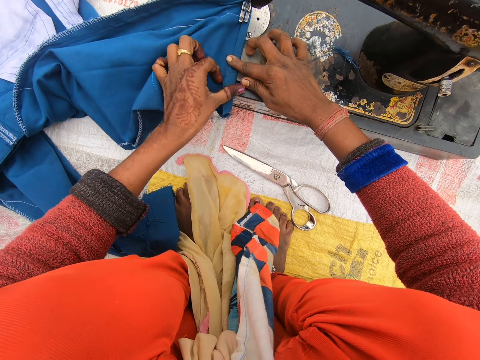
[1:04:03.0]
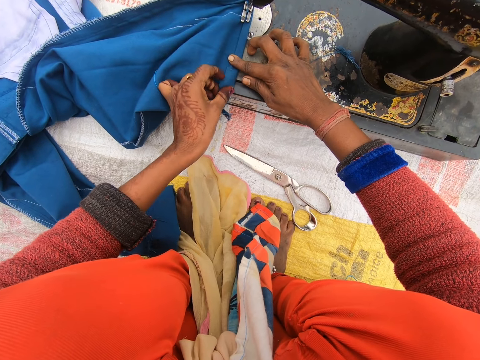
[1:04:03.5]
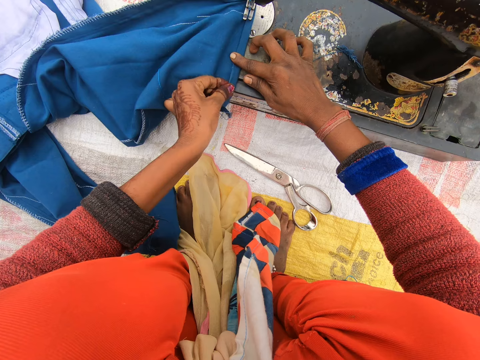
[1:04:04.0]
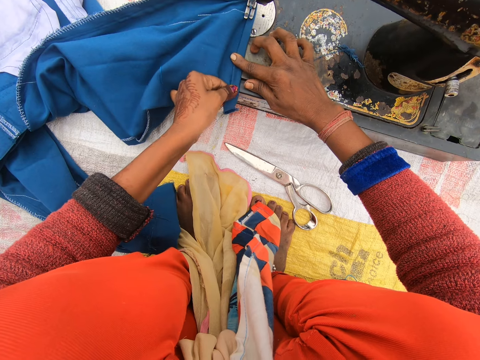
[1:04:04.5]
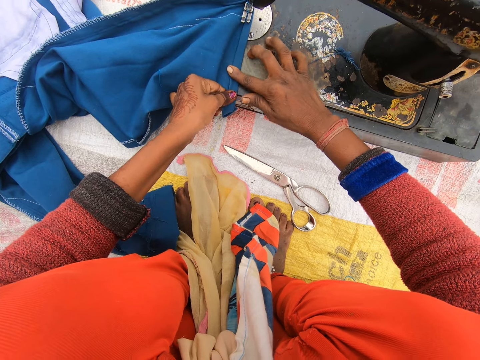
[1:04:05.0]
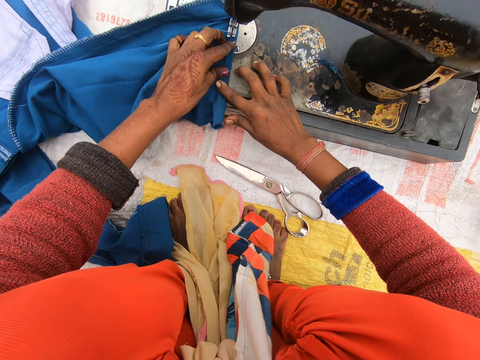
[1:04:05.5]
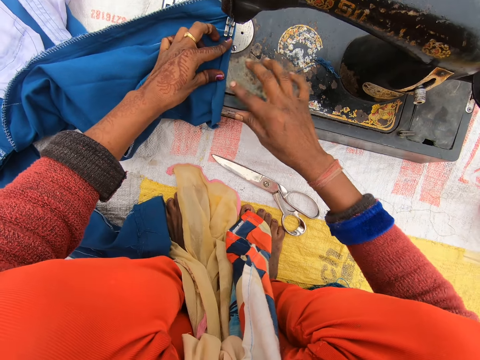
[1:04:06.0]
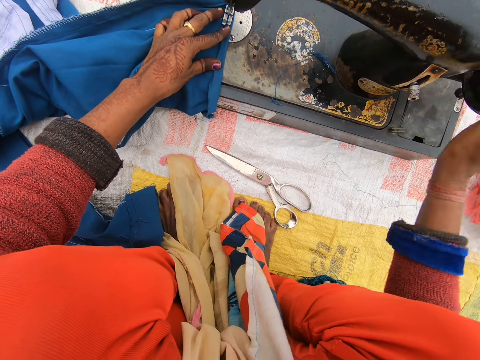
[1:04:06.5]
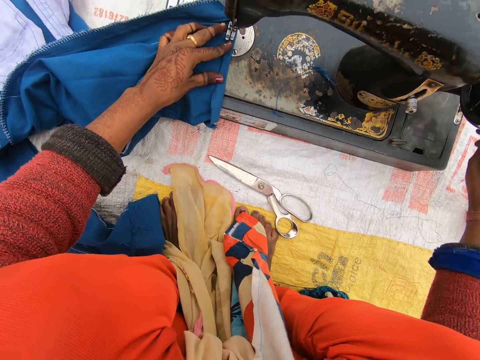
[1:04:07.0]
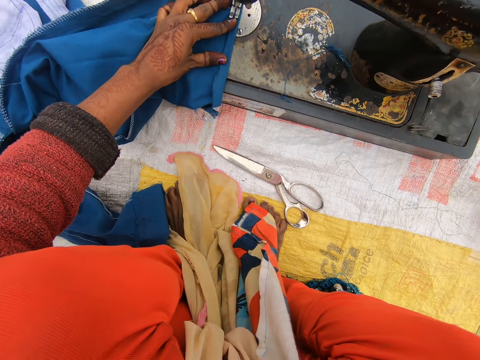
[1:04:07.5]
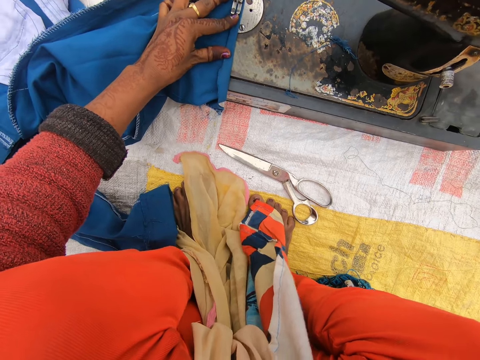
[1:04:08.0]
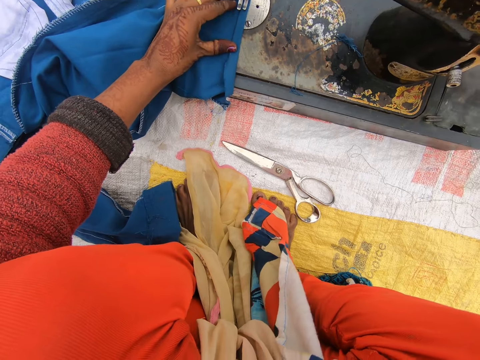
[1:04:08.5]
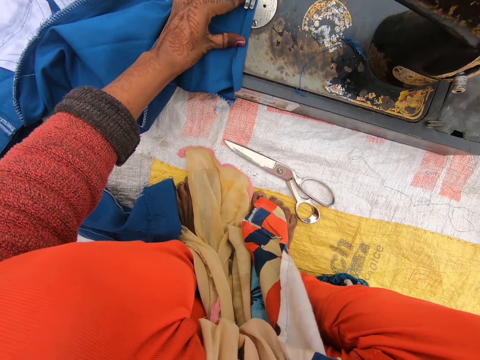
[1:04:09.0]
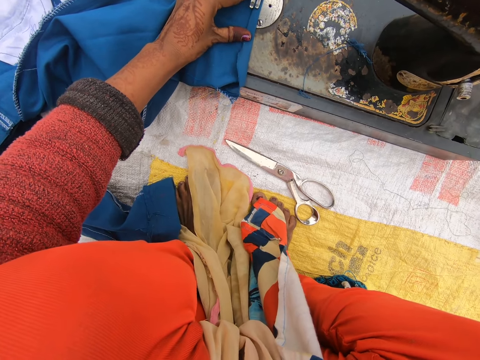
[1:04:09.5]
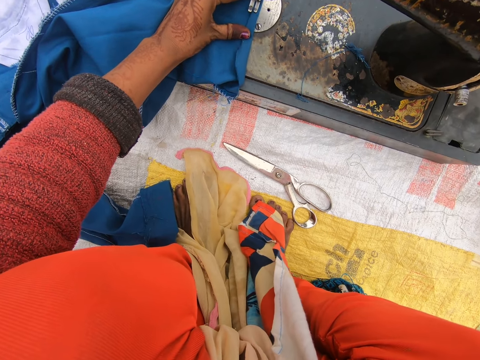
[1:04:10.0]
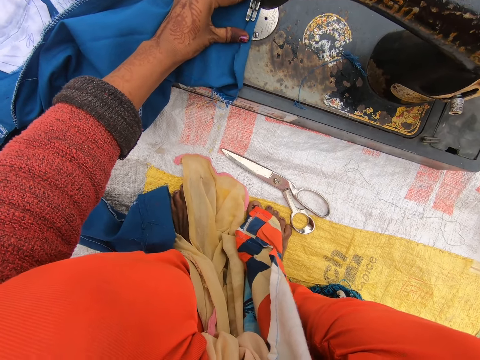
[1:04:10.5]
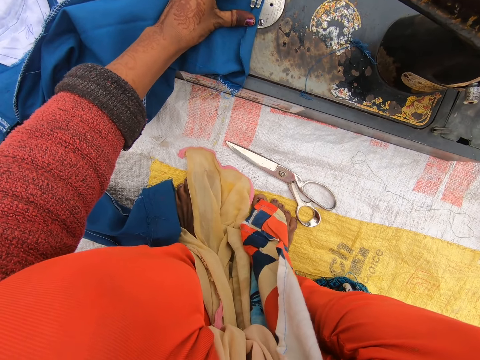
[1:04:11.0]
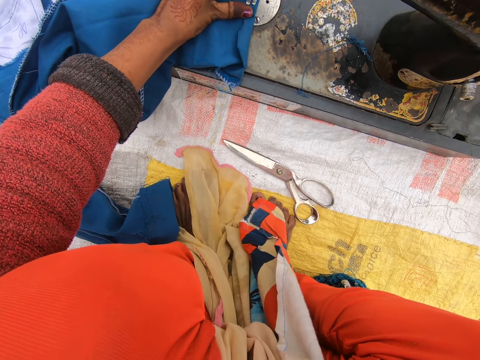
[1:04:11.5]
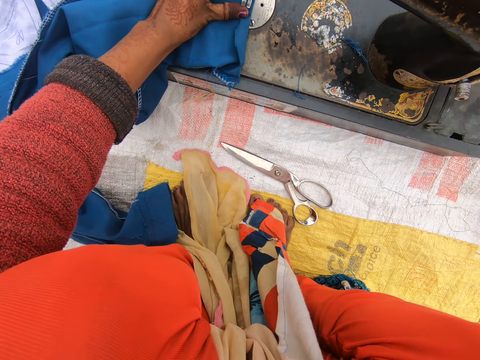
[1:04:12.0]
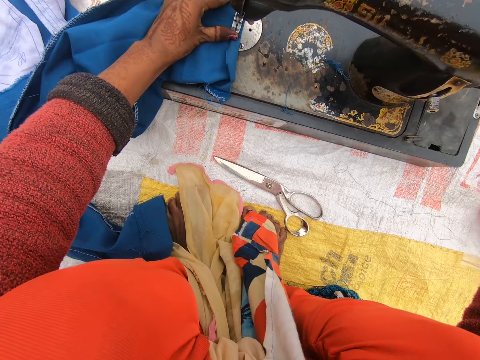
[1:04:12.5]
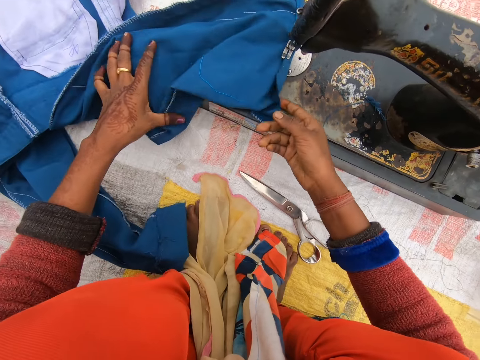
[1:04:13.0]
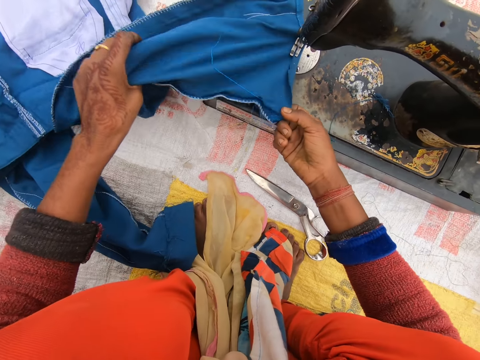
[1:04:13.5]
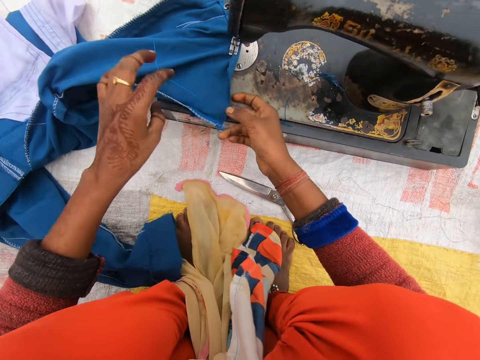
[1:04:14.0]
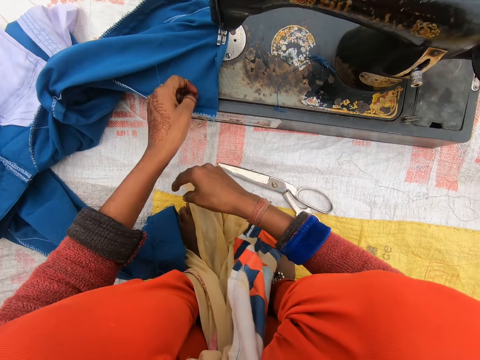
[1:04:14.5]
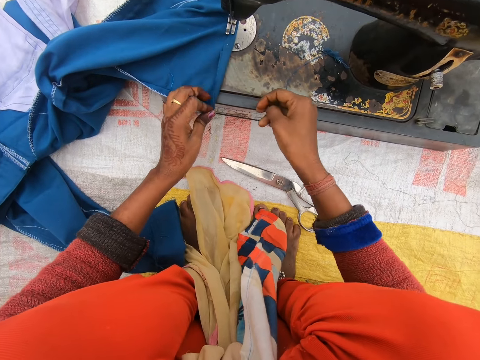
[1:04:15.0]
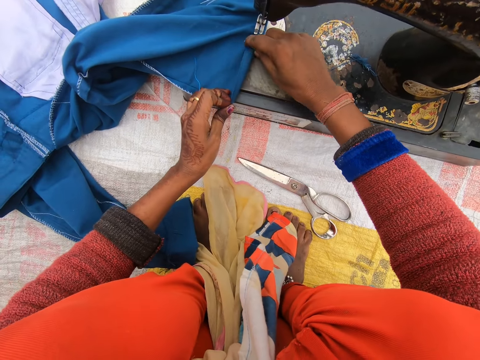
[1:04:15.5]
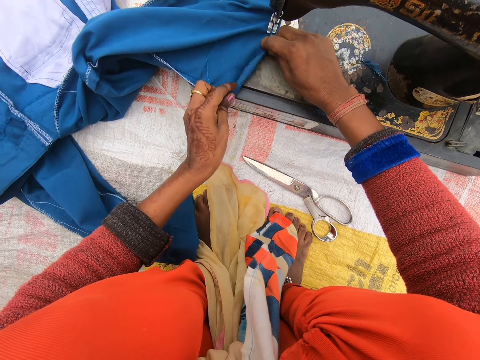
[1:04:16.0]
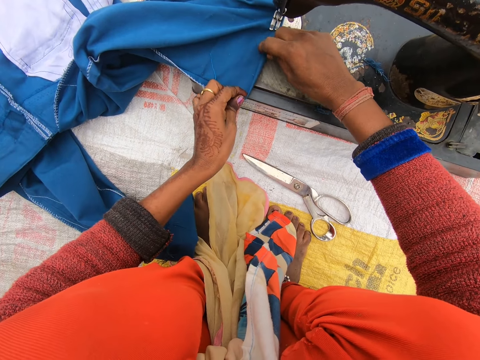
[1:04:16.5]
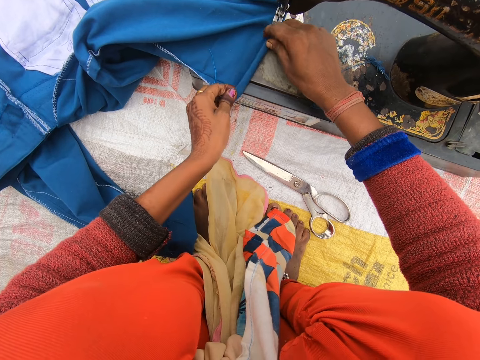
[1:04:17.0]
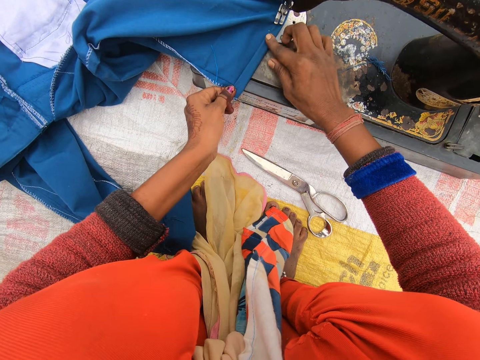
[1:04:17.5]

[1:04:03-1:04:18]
The camera wearer rotates the hand wheel. They sew the cloth. They align the cloth on the sewing machine.

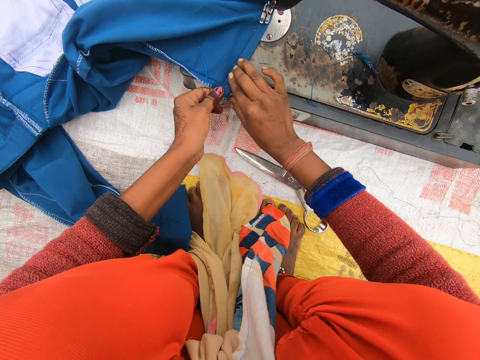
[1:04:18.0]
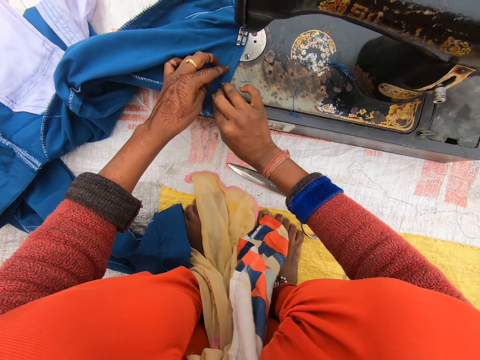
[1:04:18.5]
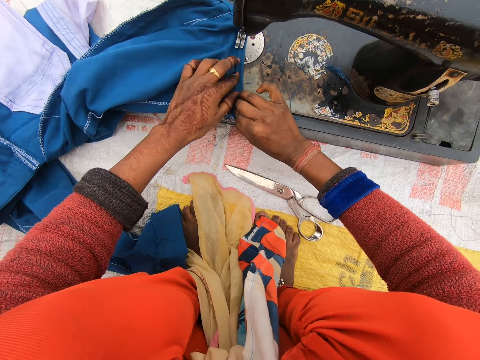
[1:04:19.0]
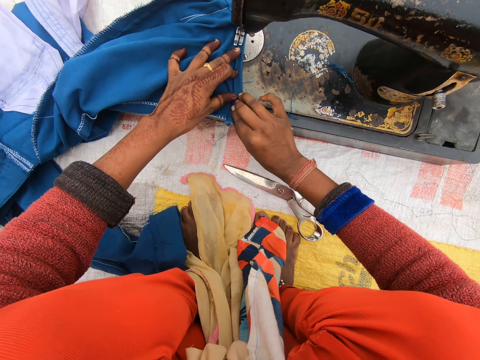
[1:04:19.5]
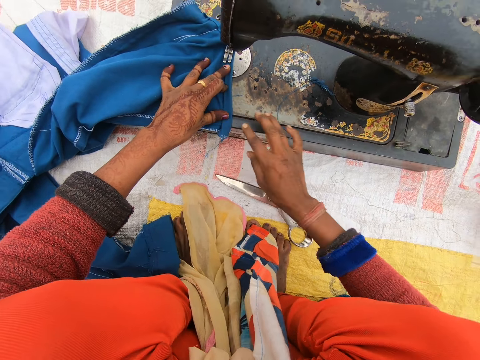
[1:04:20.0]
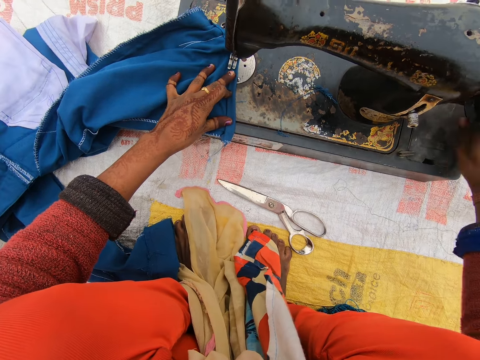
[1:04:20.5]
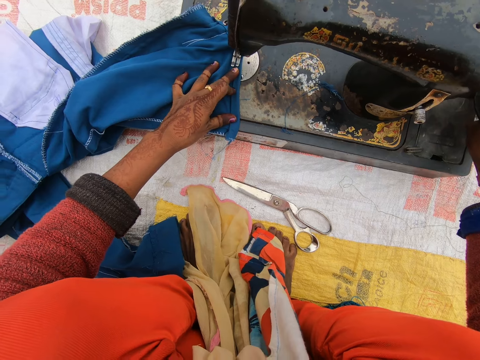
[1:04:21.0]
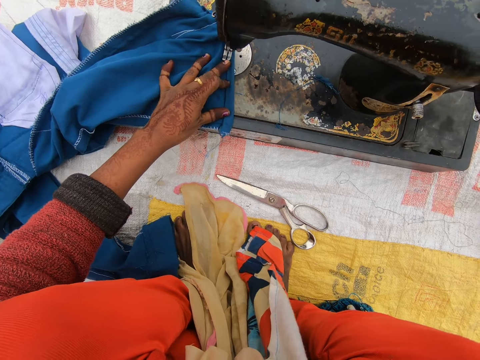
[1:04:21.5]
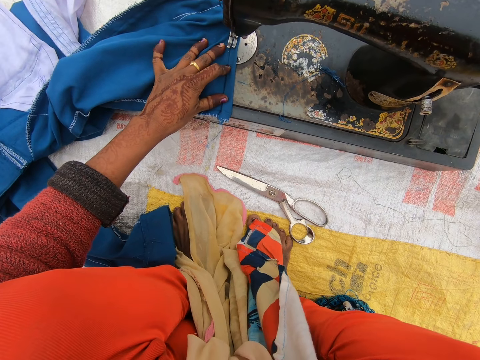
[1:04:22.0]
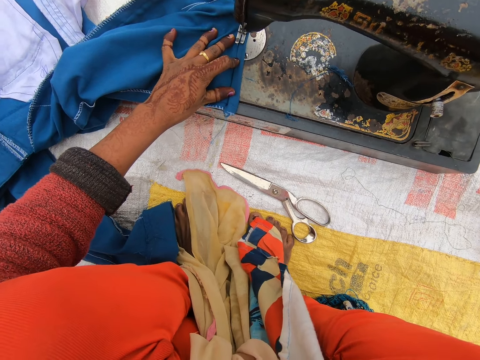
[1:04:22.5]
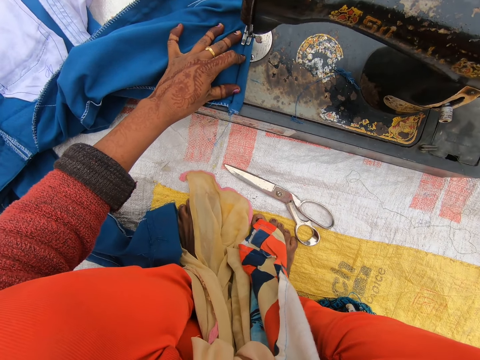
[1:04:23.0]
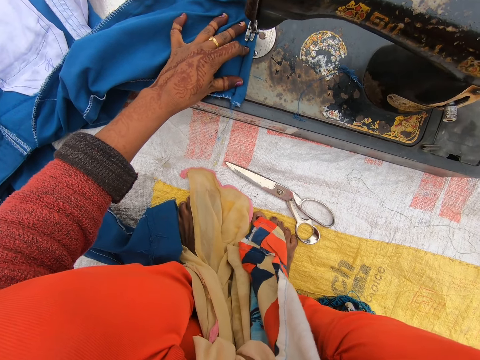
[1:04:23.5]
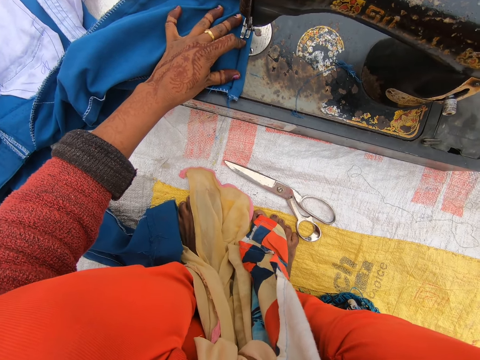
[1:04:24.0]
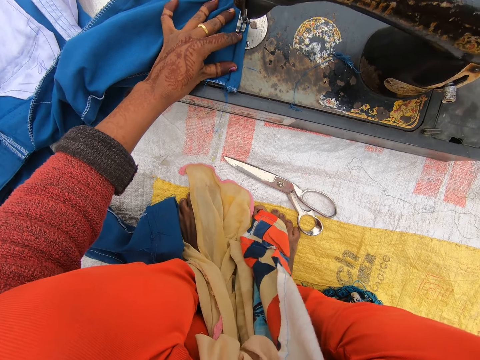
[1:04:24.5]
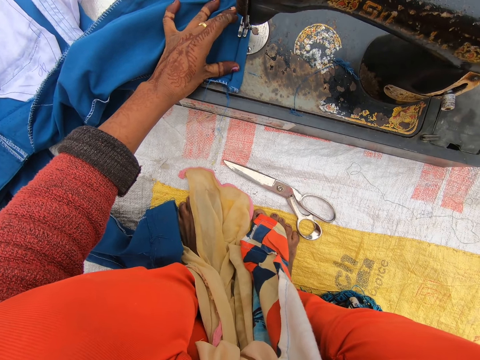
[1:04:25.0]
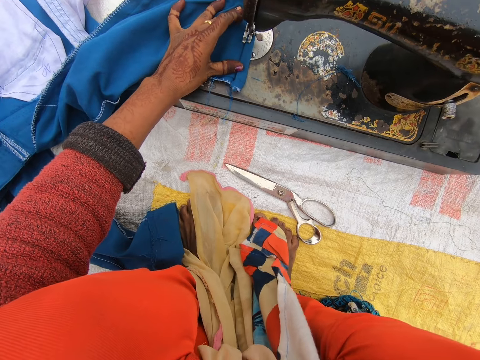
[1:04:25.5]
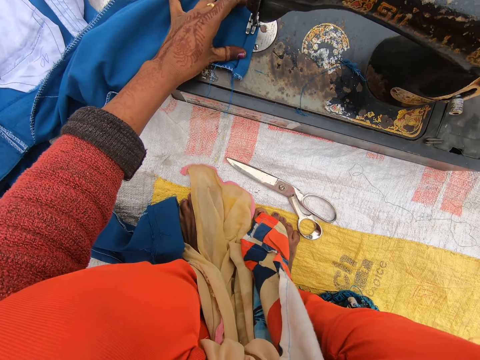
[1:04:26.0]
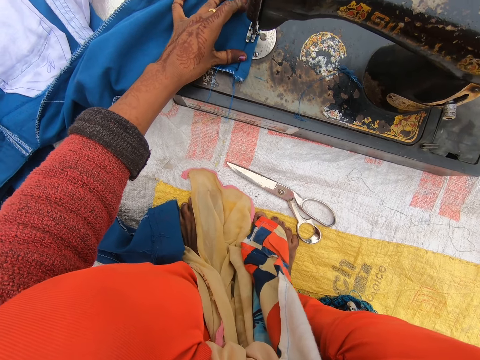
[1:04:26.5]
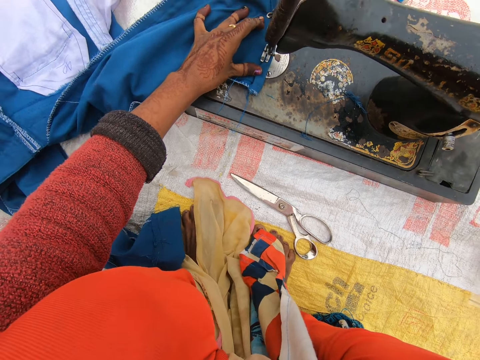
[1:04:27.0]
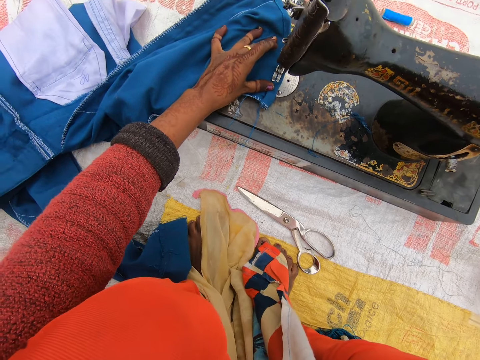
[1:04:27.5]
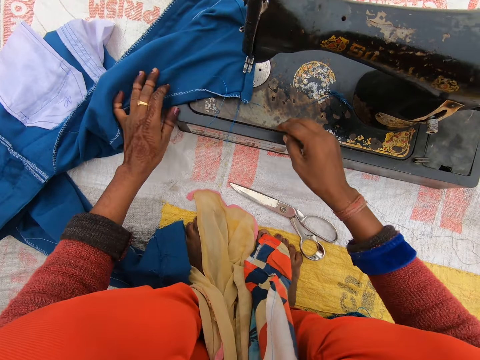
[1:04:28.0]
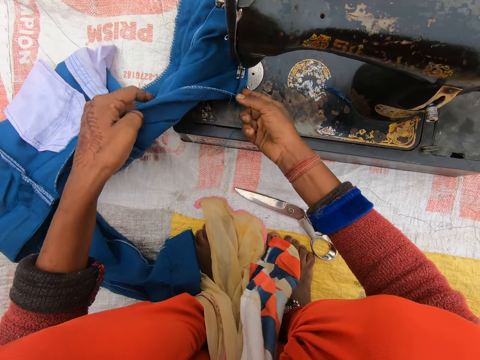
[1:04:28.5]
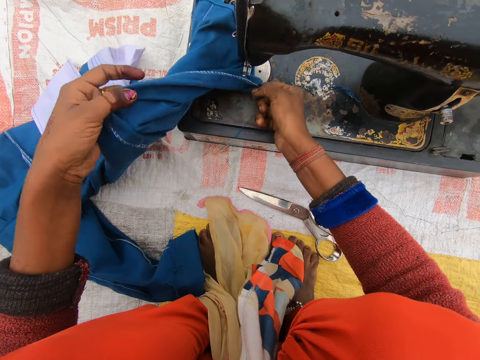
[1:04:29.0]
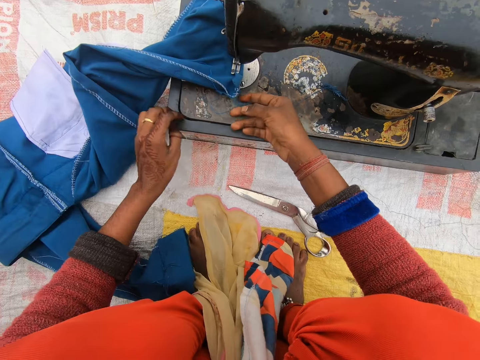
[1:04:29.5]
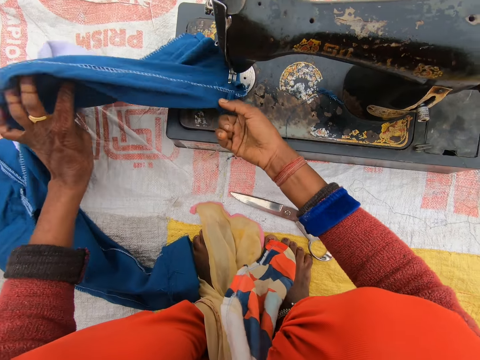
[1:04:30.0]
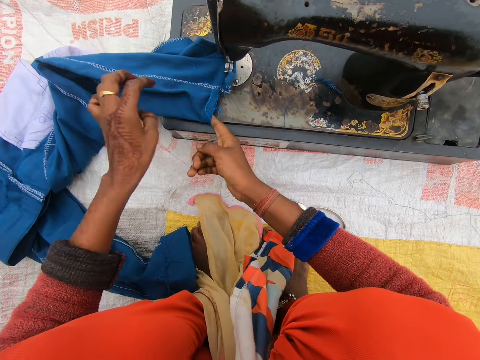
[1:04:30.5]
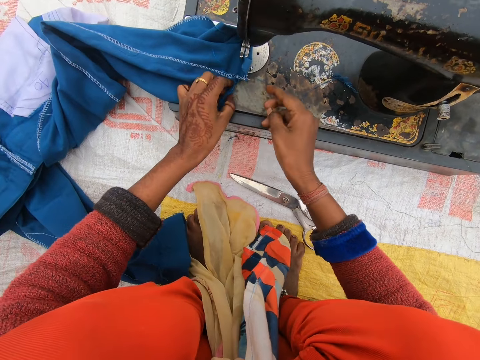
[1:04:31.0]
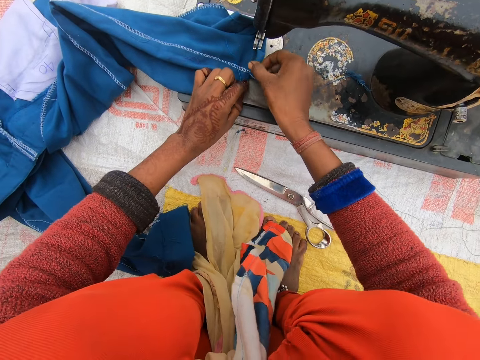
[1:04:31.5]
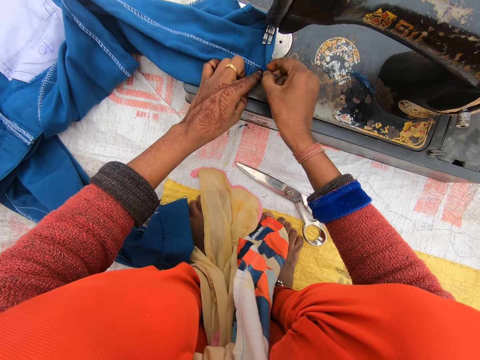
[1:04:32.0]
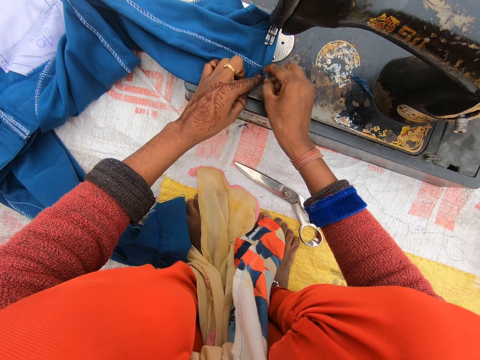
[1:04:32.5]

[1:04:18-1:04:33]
The camera wearer rotates the hand wheel. They sew the cloth. They align the cloth on the sewing machine.
